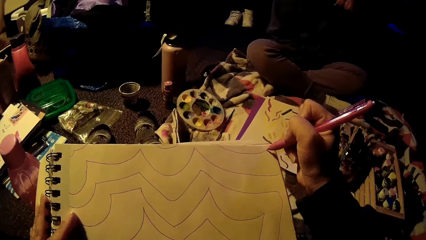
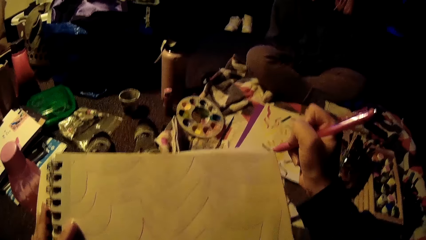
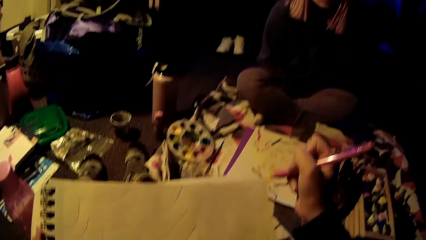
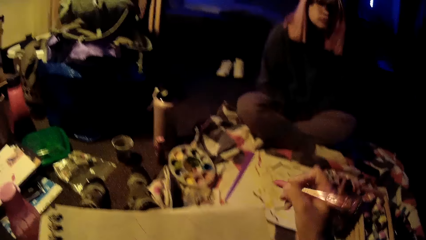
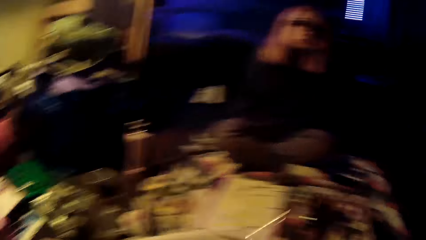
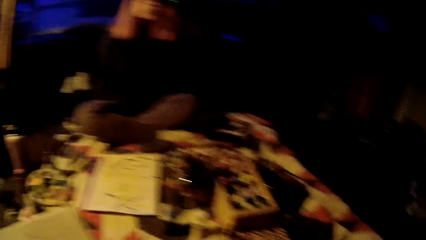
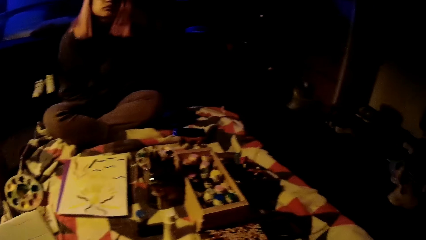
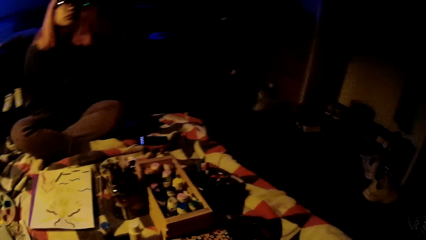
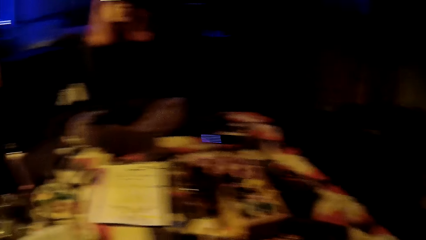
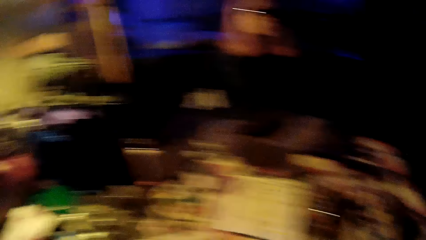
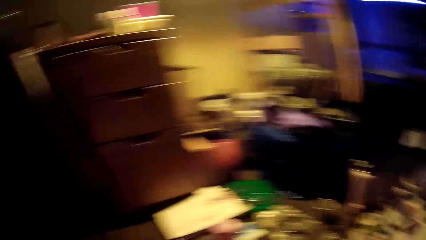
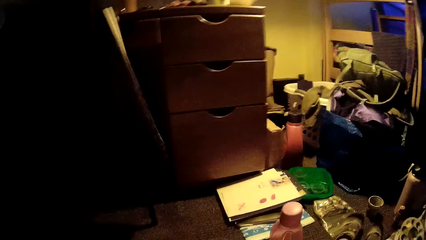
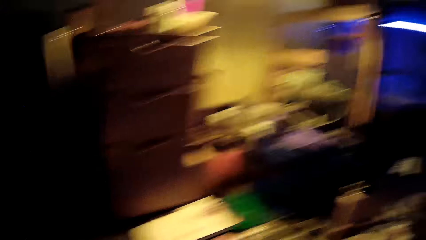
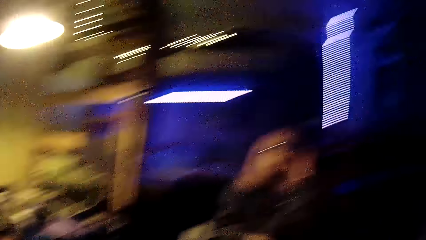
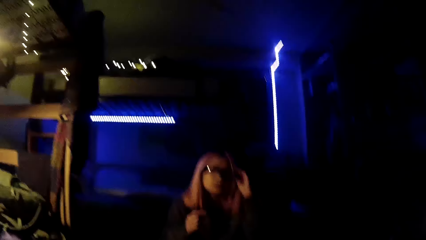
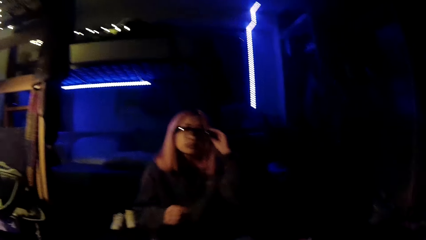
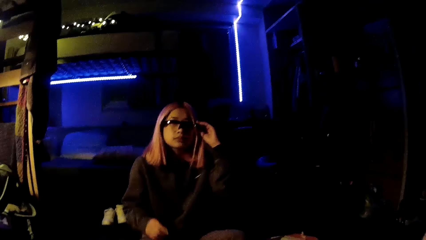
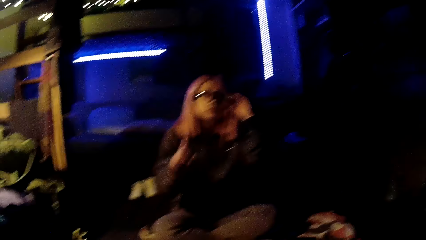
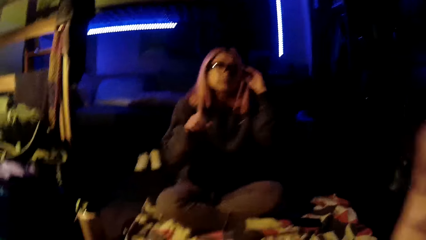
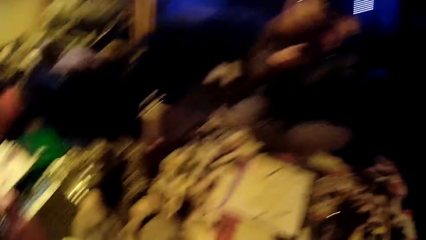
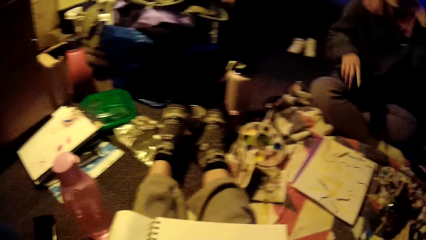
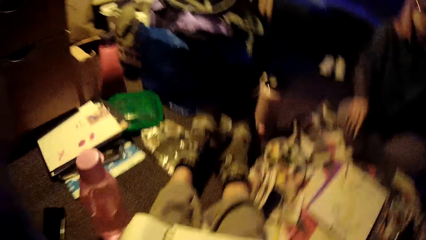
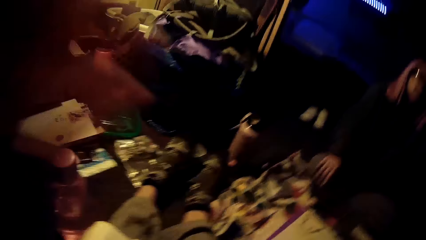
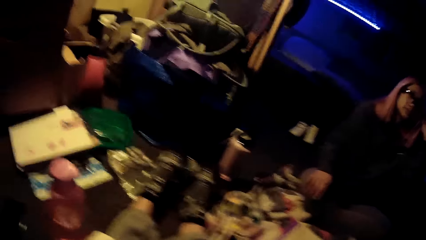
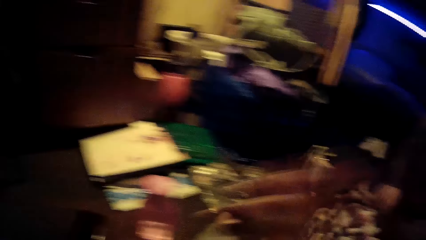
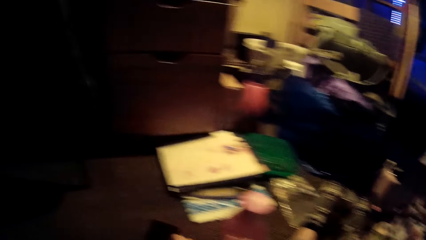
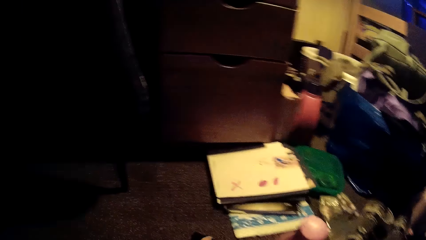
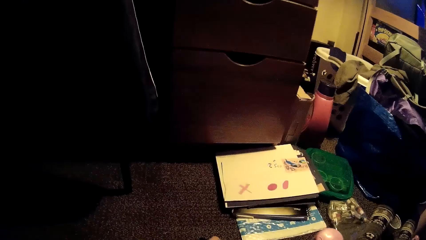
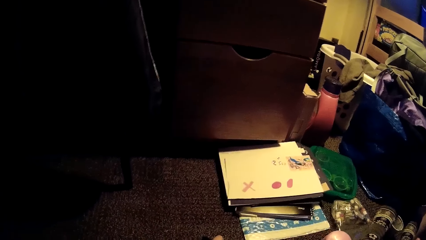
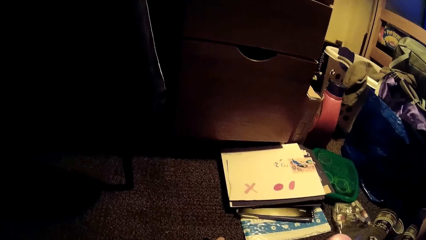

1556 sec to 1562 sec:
The camera wearer looks around the room. A woman gestures at the camera wearer. The camera wearer looks around the floor.
